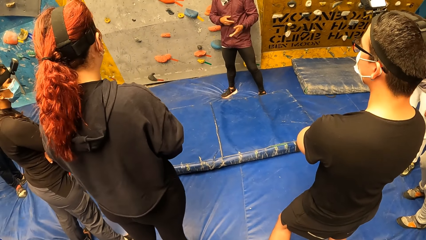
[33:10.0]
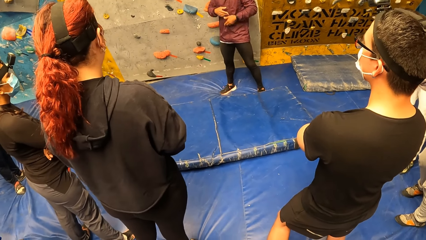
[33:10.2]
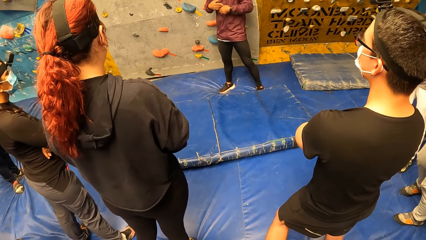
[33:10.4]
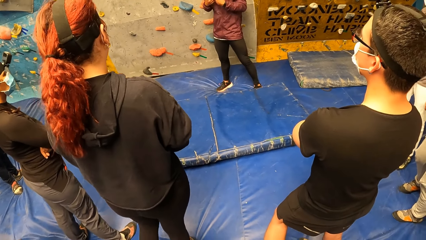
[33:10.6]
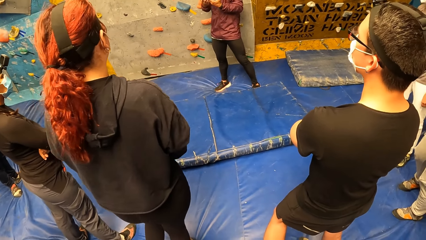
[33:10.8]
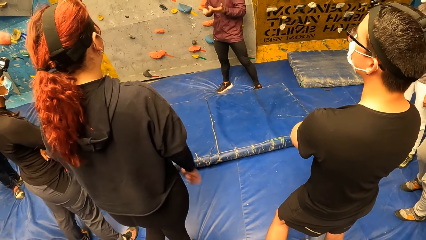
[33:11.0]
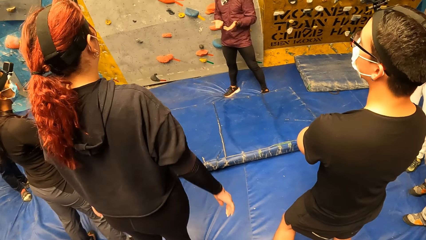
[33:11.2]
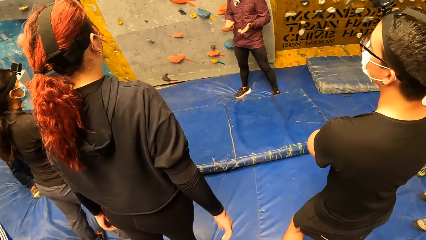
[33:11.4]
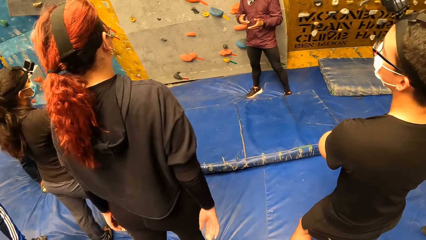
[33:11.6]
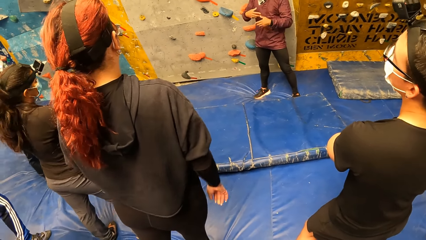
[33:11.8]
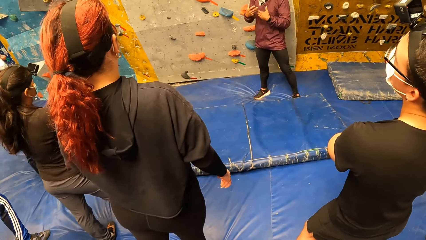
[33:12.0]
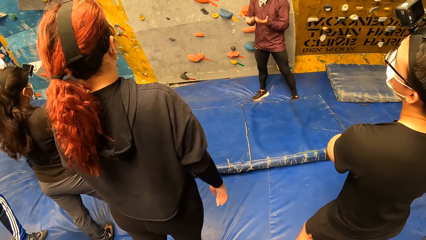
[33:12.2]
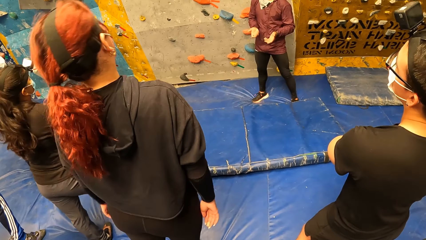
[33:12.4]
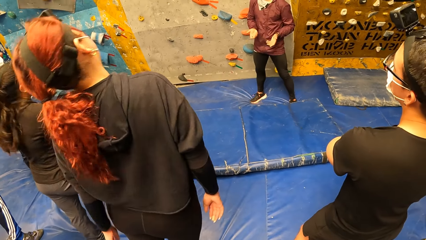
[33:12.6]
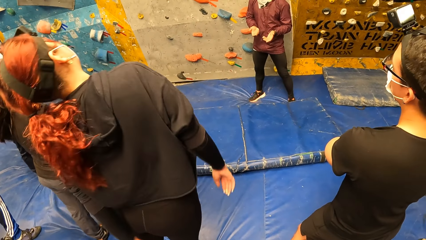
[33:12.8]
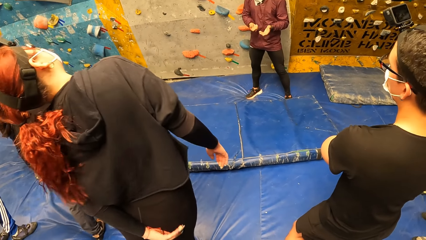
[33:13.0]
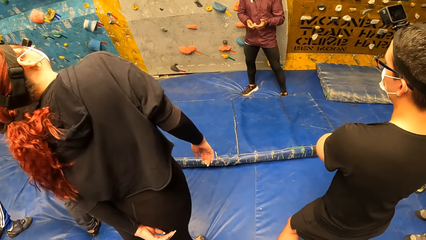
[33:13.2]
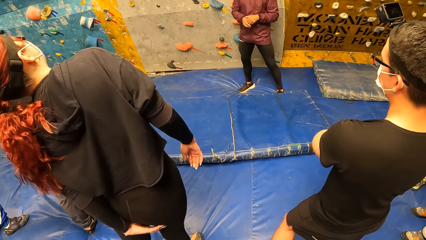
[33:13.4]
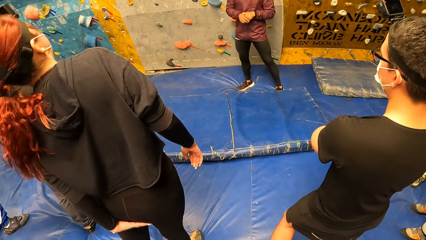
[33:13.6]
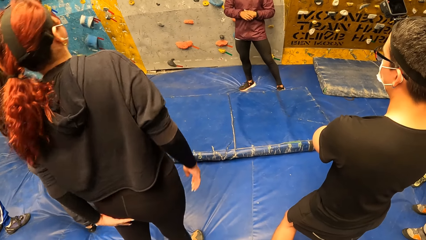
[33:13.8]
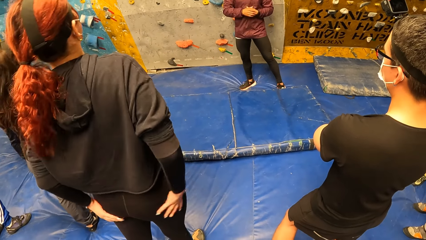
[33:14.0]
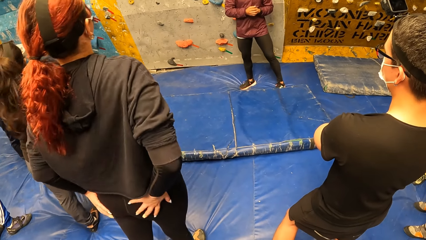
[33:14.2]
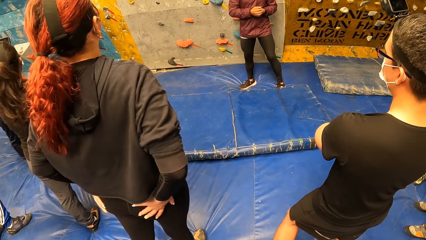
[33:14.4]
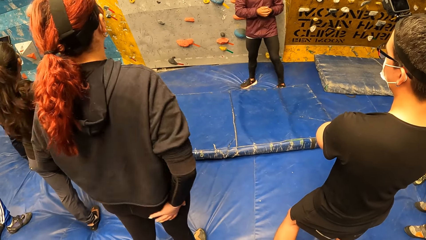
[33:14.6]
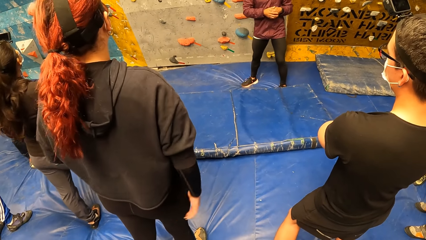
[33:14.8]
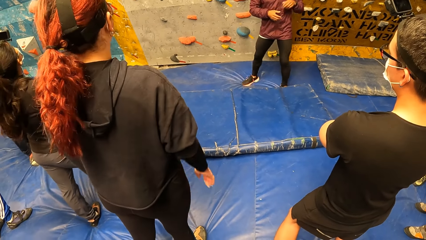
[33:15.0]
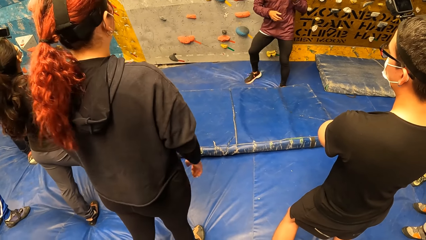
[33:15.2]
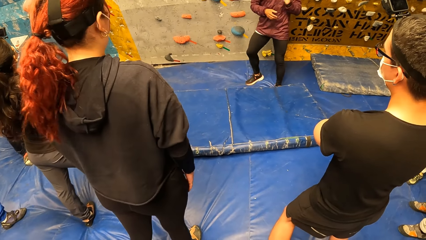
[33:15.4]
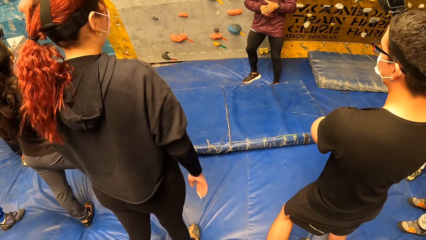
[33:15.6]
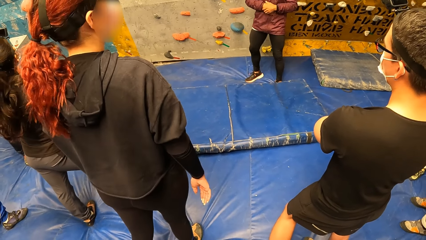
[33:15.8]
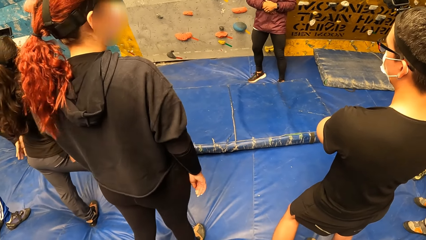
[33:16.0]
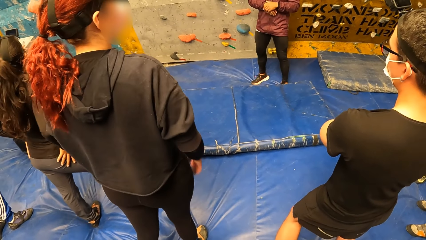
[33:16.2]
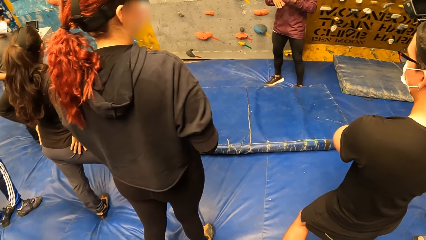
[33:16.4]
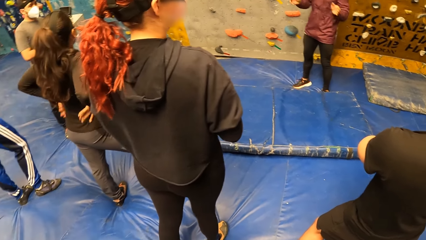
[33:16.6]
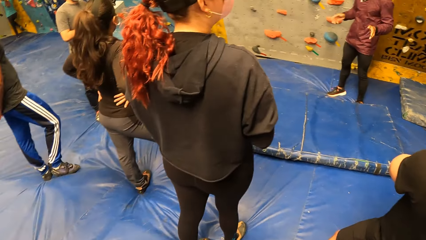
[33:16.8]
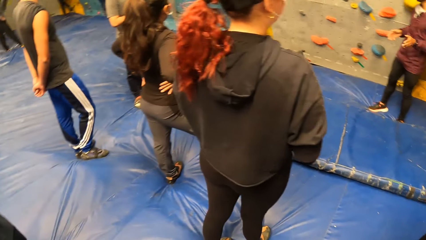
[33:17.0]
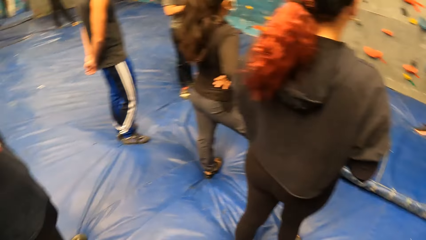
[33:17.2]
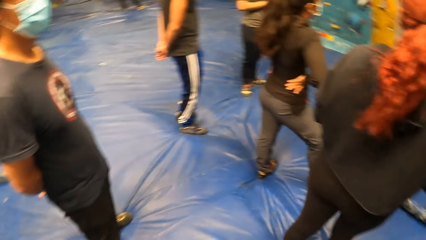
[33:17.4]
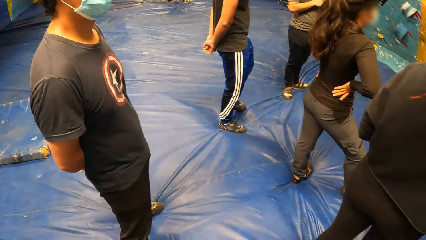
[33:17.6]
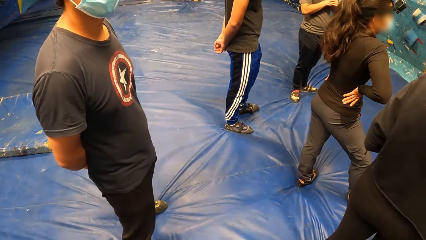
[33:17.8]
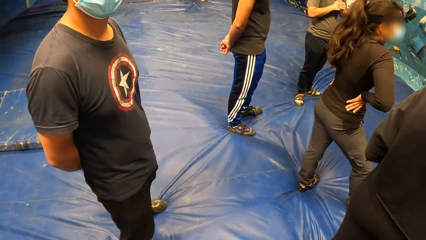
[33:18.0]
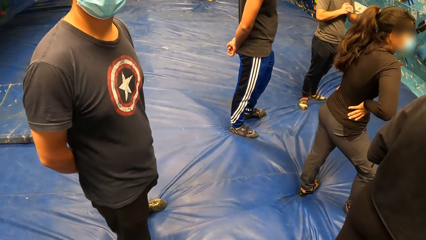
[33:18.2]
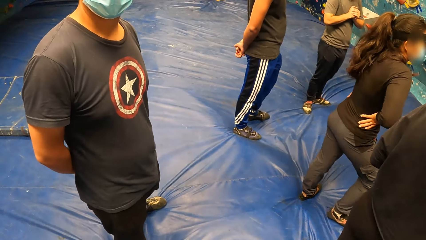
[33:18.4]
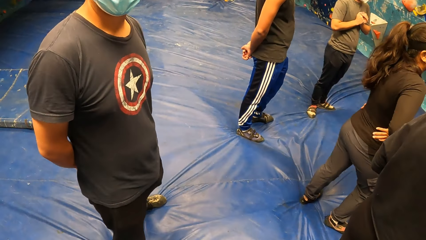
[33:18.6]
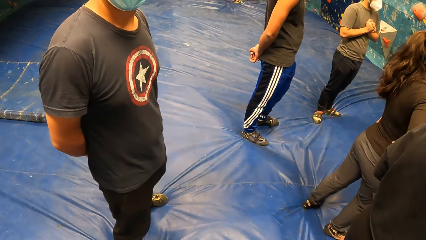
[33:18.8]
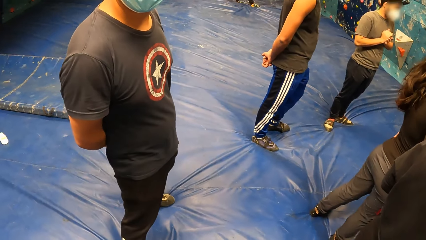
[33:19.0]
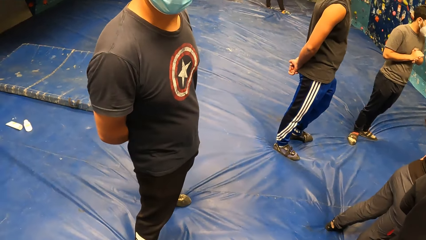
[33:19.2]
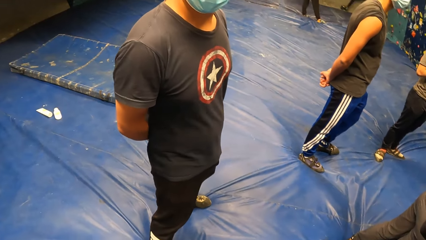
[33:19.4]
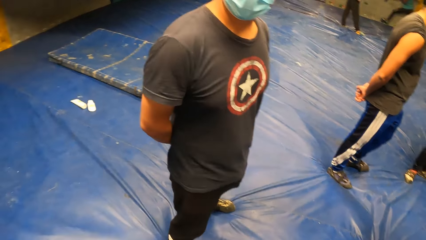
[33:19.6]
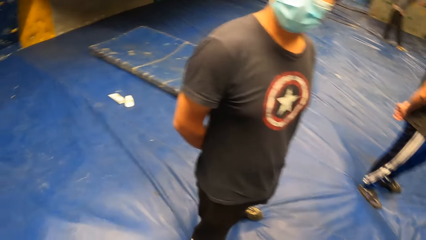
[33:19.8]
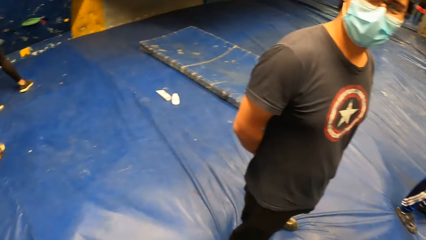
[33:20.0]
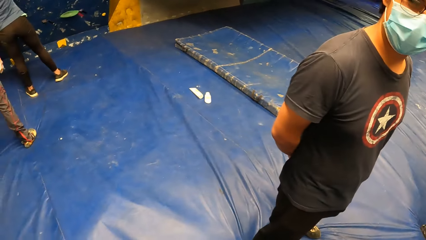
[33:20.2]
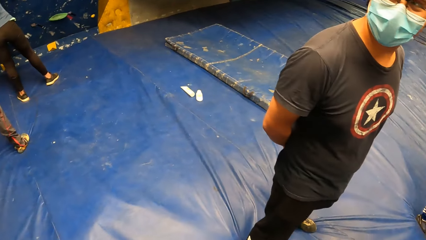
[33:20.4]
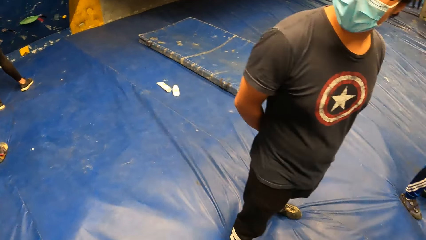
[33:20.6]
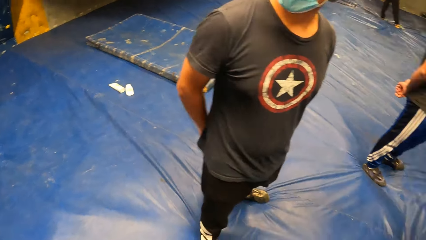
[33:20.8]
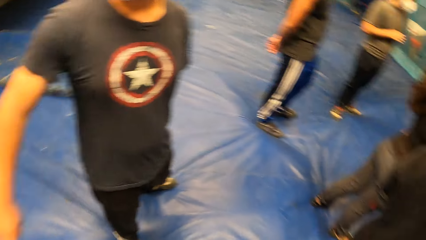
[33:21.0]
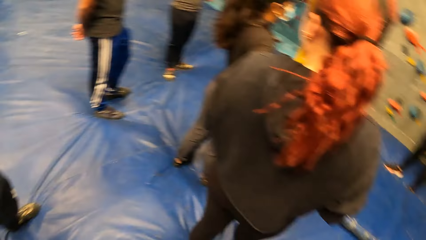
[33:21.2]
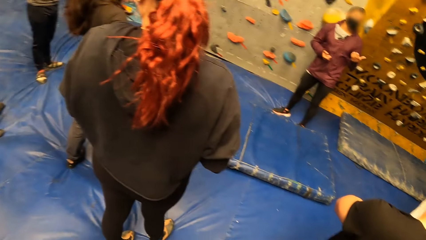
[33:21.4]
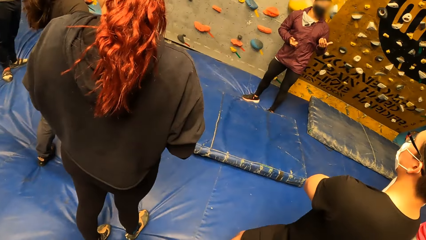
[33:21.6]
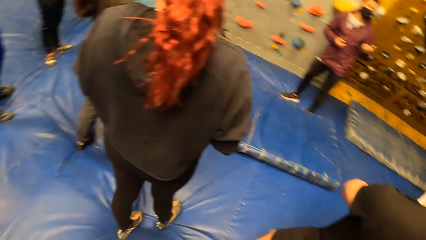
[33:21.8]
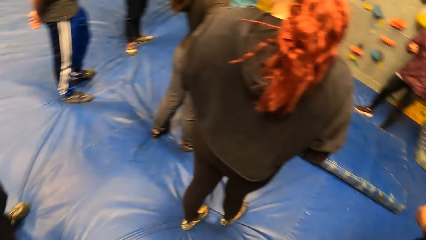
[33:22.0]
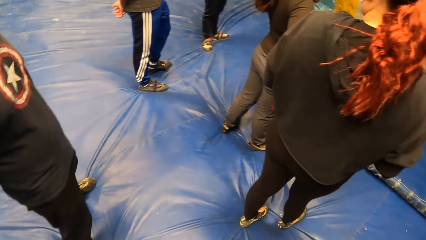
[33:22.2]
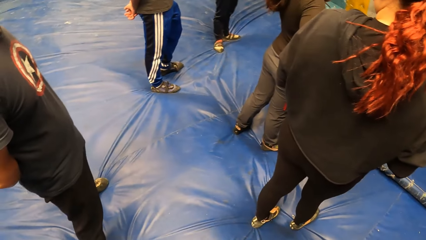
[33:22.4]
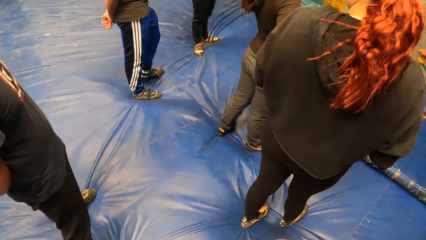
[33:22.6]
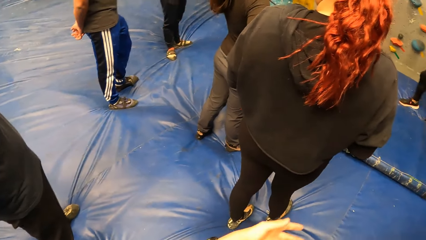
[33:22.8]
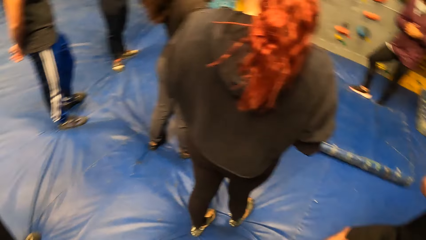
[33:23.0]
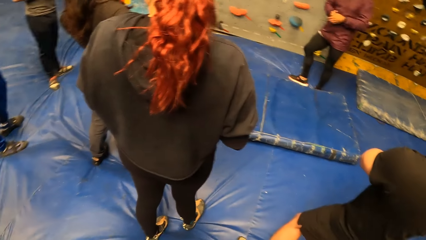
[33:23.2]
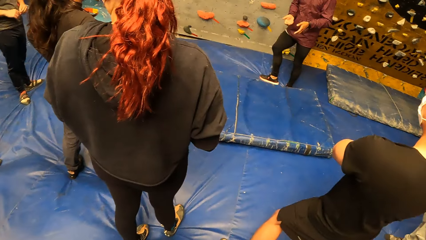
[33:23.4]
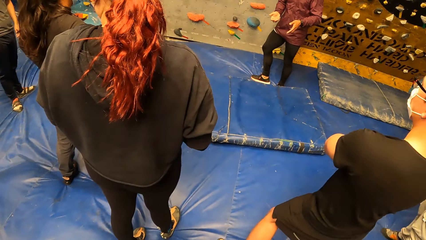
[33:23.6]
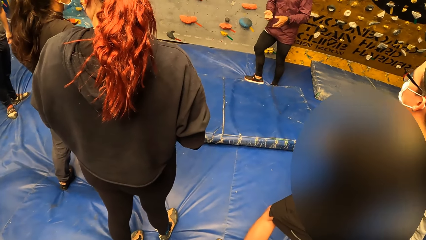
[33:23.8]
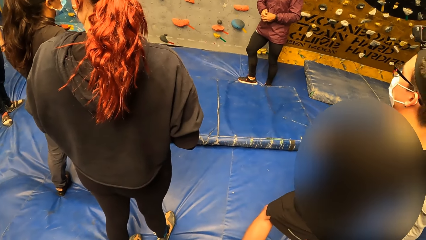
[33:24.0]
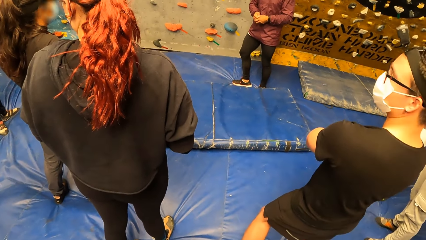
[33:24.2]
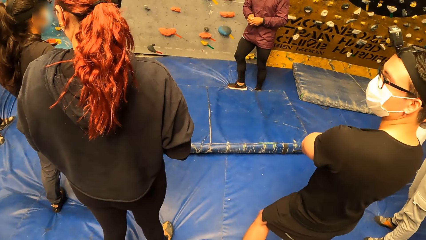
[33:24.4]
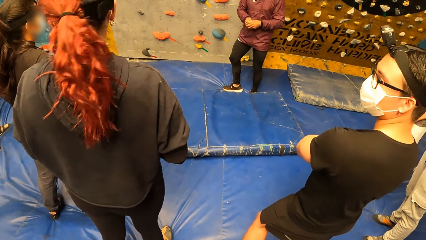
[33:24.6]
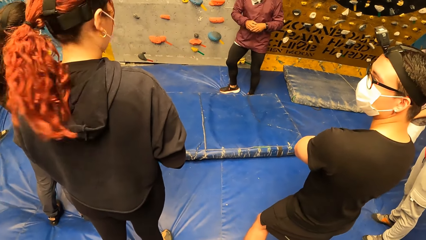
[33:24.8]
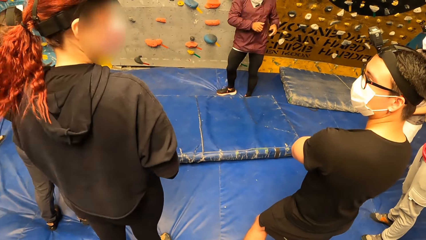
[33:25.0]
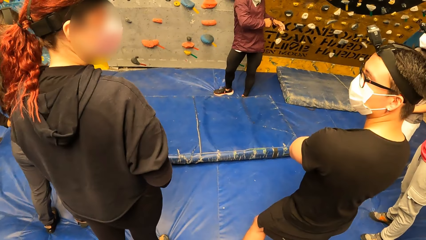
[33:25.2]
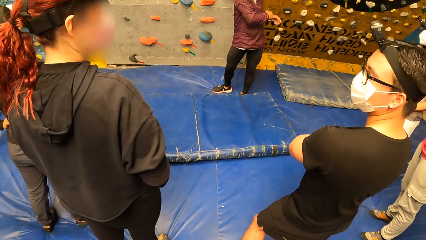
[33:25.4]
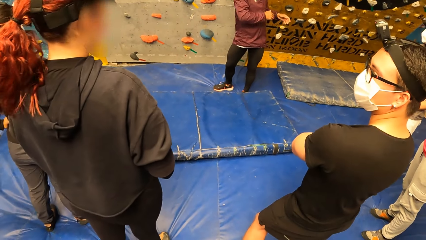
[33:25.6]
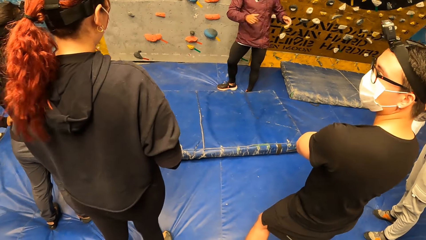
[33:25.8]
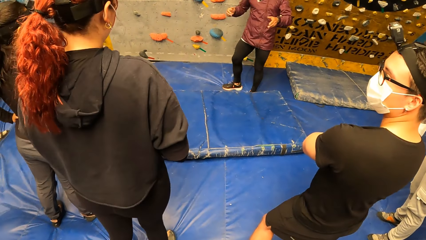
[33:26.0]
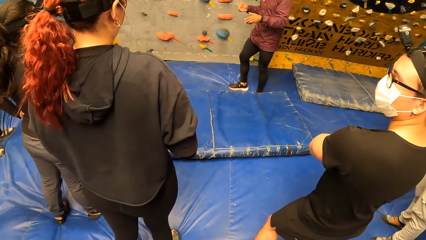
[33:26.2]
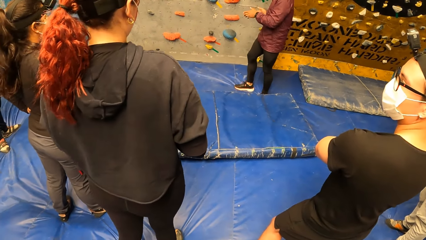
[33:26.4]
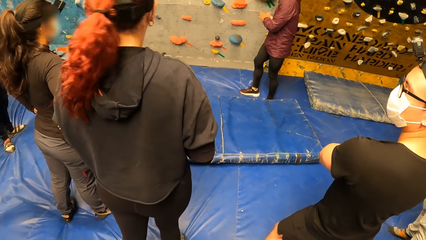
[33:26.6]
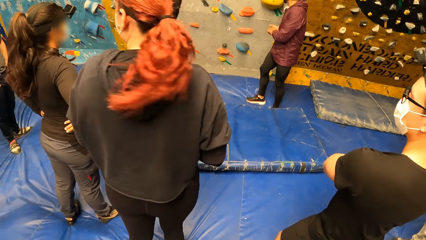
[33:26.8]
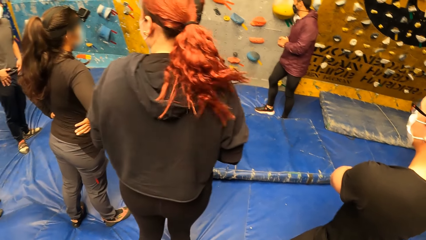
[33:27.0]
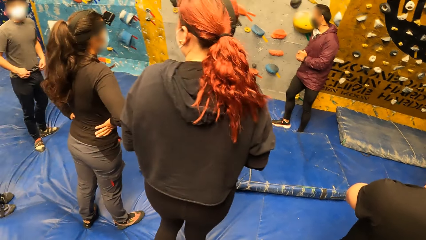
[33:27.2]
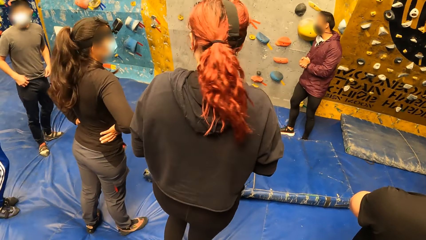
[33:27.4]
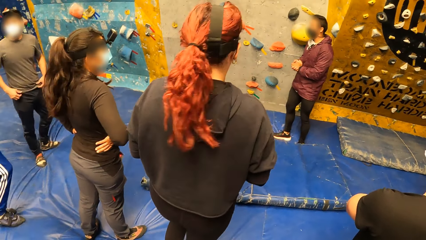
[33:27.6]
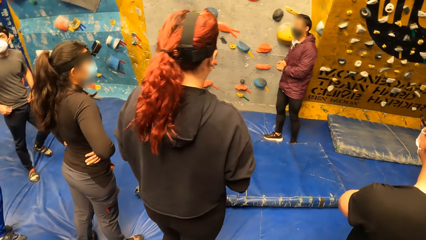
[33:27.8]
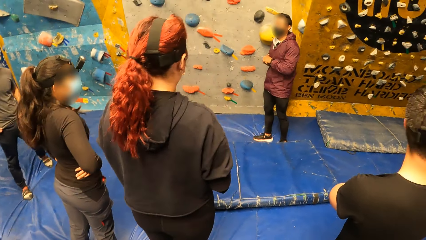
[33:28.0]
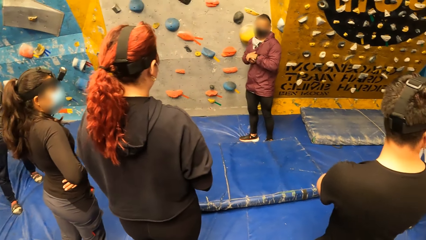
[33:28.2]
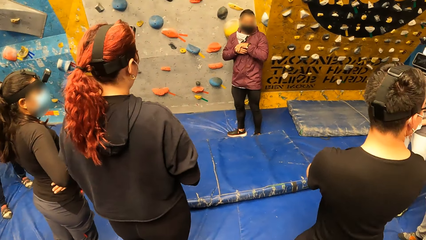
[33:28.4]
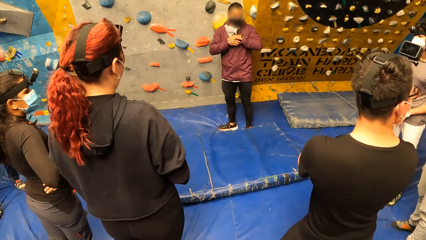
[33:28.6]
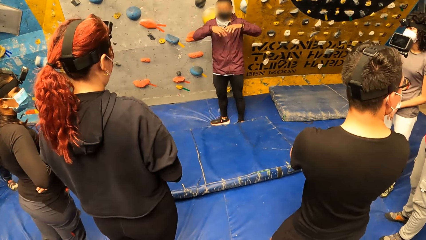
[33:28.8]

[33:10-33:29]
The woman rubs her backside with her left hand. The woman rubs her backside with both hands. Another woman puts both hands on her body. The camera wearer interacts with a man at the sports complex. A person sways the body. Another man looks towards his left hand side. The first woman looks towards her right hand side and looks towards the instructor at the sports complex.
